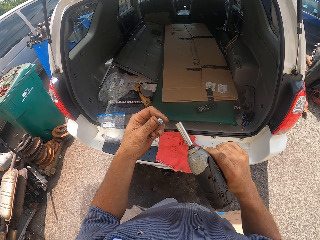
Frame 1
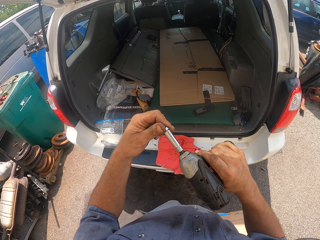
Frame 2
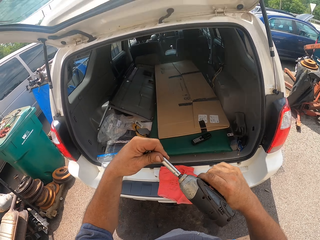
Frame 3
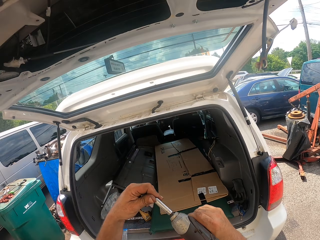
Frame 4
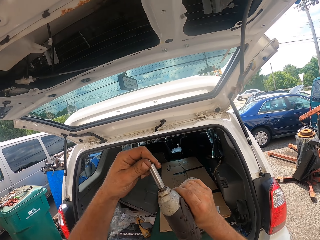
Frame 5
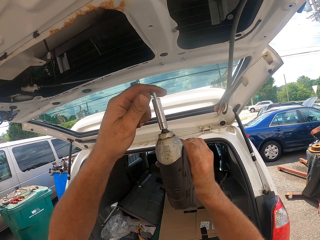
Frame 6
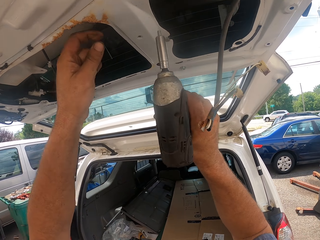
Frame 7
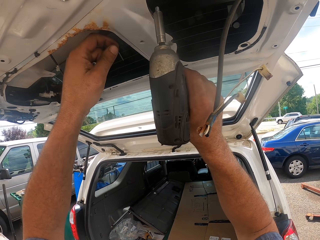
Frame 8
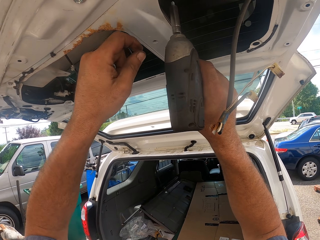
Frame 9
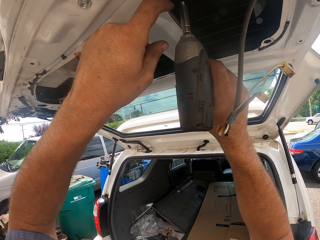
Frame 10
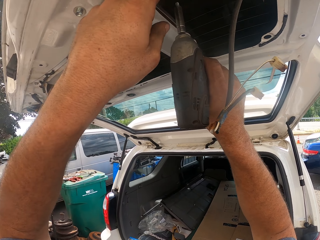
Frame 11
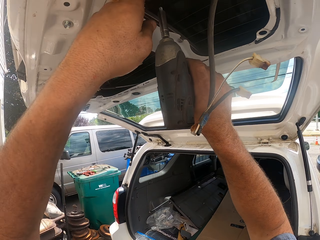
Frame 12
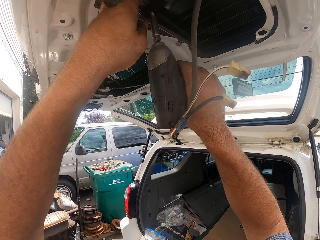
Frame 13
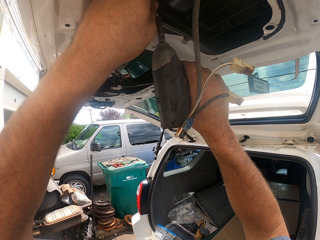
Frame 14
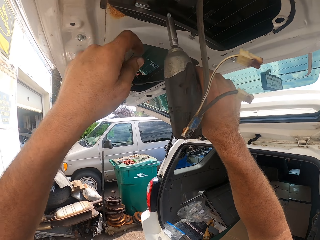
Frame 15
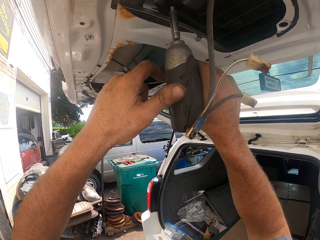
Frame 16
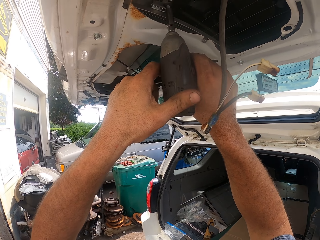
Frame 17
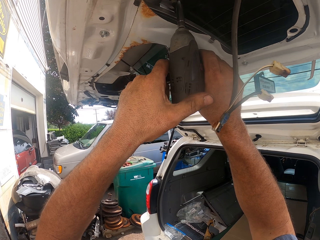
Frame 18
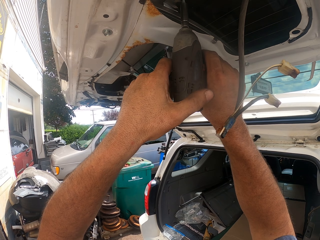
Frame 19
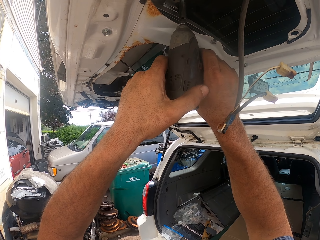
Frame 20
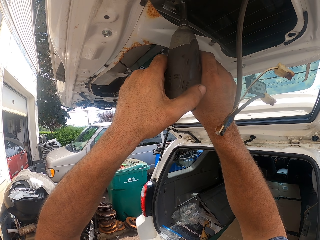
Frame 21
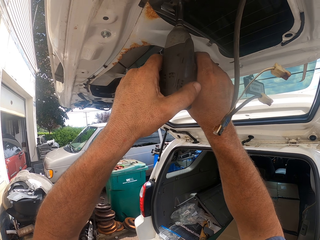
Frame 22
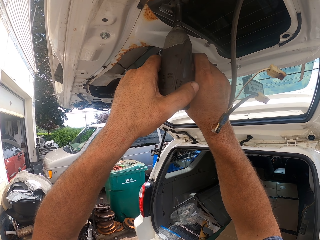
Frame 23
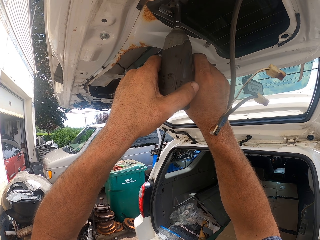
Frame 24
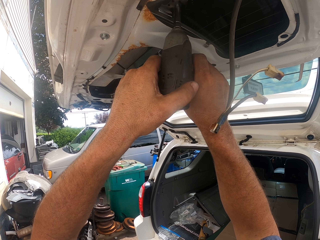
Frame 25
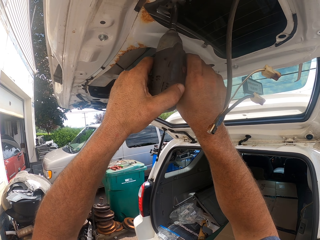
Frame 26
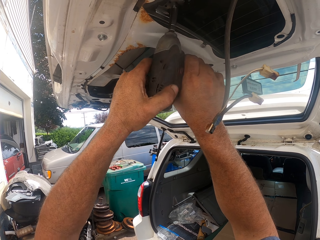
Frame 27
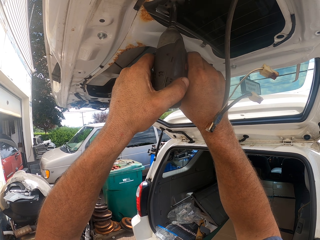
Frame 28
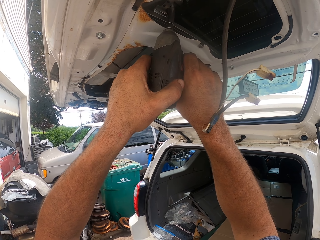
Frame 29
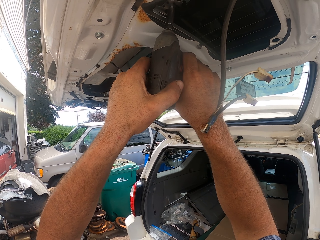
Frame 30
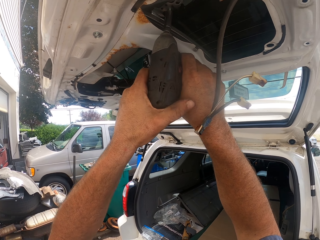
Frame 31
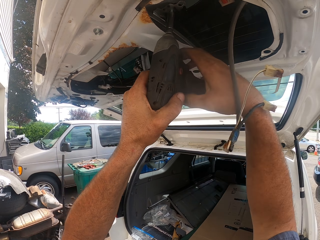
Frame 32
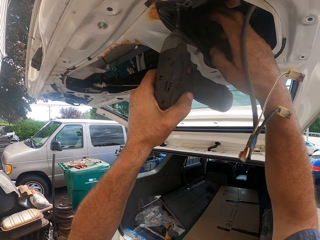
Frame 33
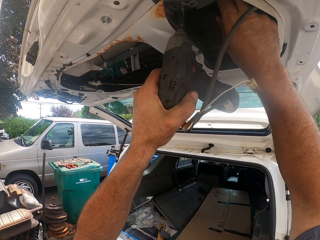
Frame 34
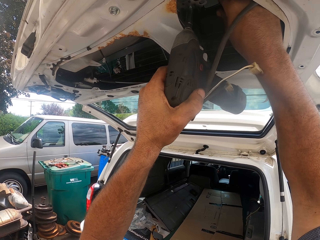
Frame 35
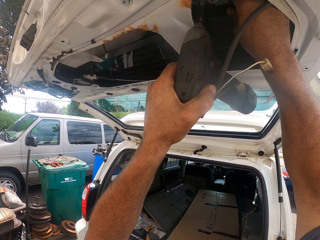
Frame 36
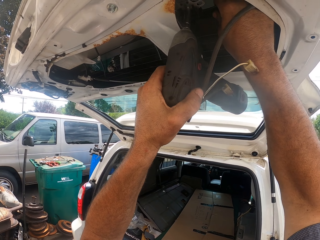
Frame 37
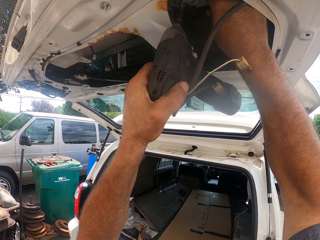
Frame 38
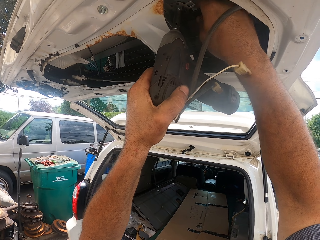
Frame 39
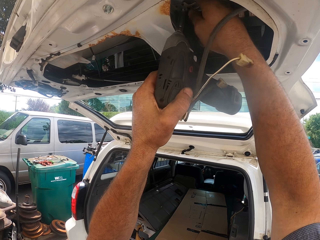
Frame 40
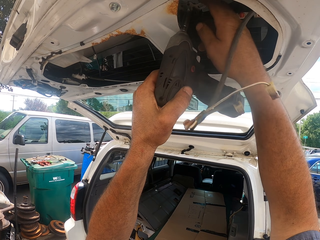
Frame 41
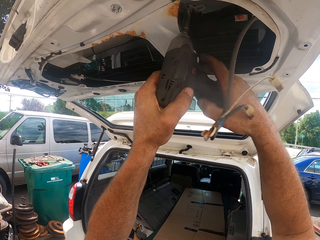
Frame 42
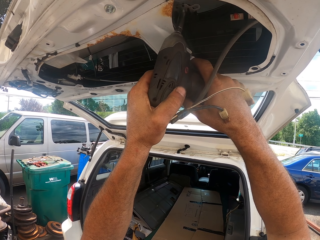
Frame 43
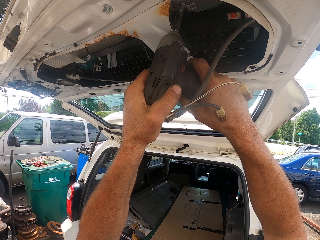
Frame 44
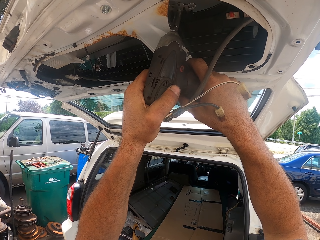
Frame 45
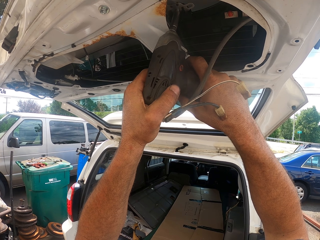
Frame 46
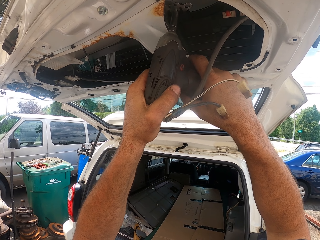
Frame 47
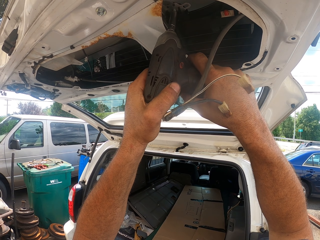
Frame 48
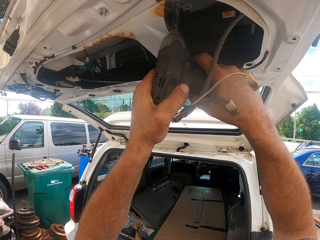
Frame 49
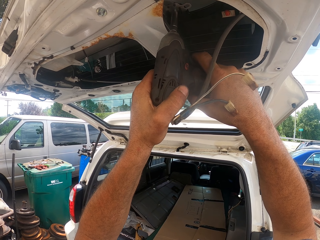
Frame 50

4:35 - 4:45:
The camera wearer places a bolt in the impact wrench. They fix a screw on the car boot. They tighten a bolt with the impact wrench.

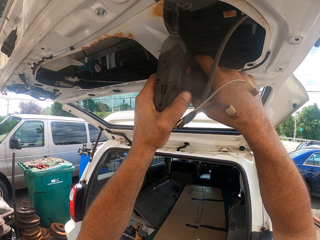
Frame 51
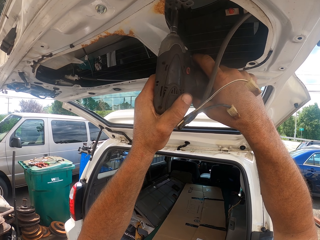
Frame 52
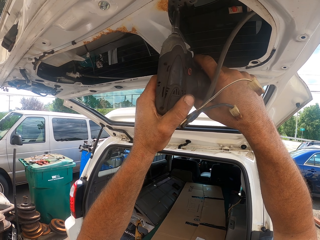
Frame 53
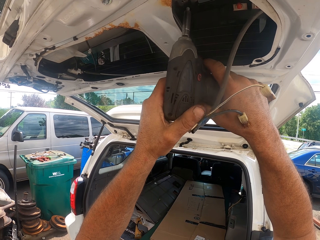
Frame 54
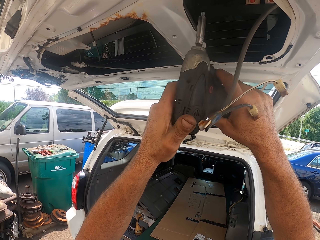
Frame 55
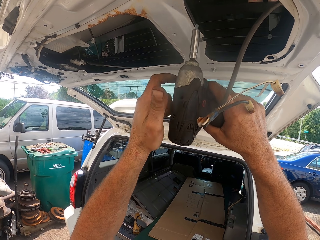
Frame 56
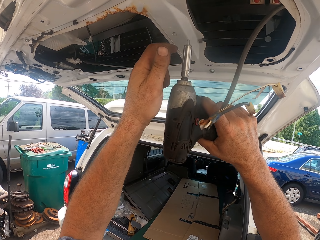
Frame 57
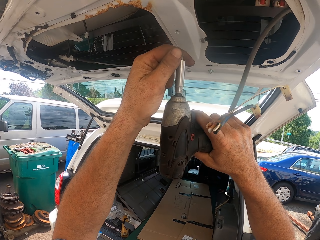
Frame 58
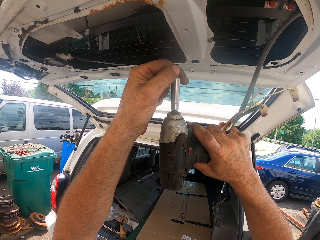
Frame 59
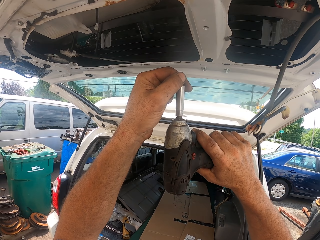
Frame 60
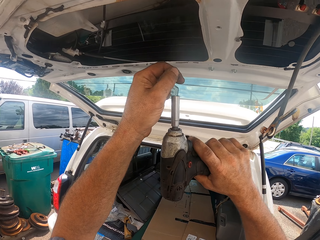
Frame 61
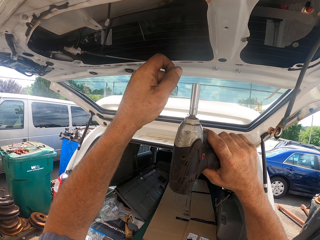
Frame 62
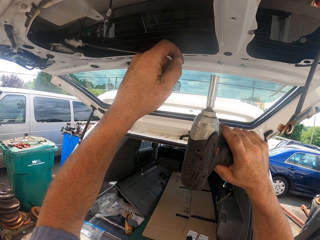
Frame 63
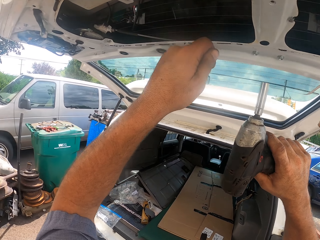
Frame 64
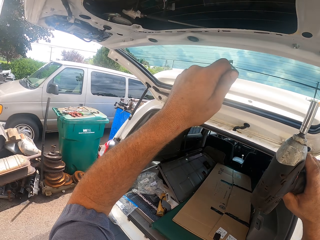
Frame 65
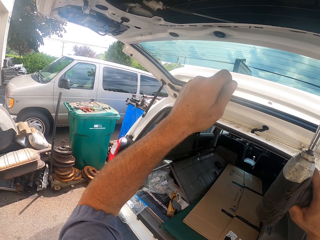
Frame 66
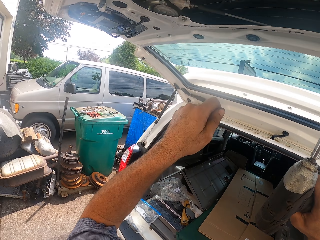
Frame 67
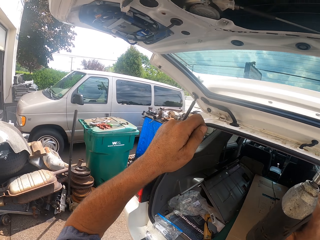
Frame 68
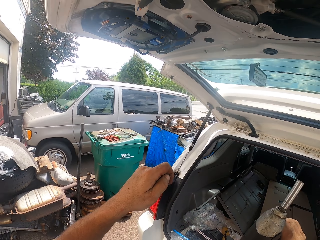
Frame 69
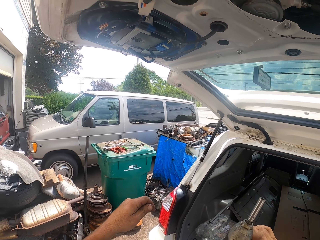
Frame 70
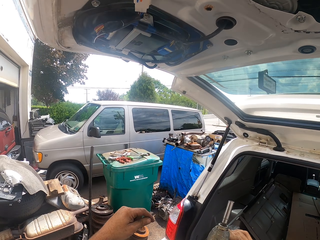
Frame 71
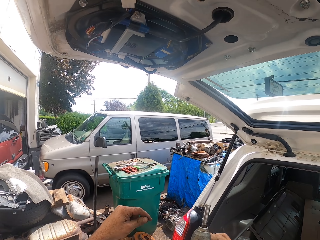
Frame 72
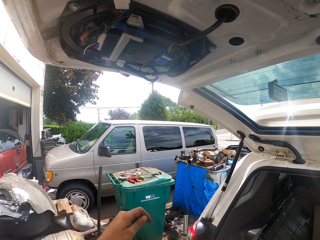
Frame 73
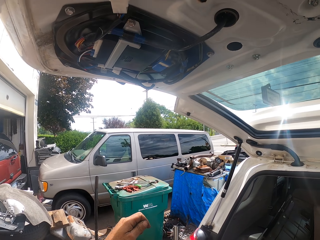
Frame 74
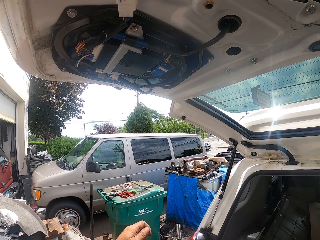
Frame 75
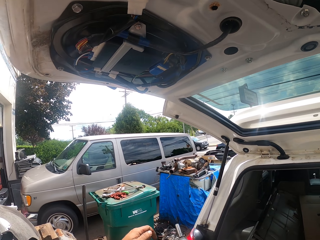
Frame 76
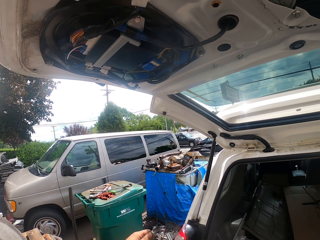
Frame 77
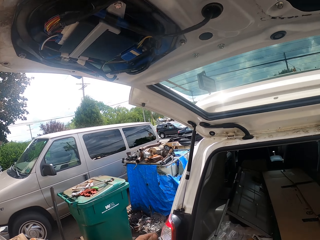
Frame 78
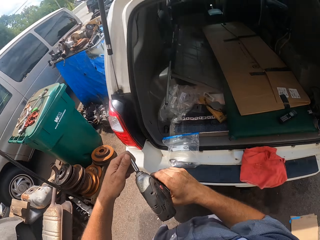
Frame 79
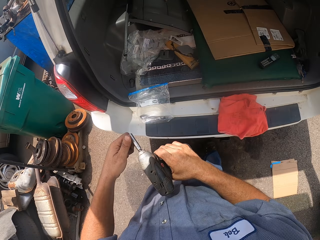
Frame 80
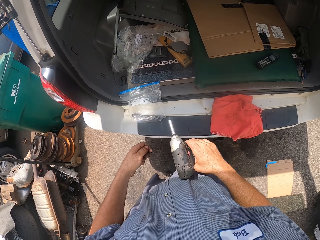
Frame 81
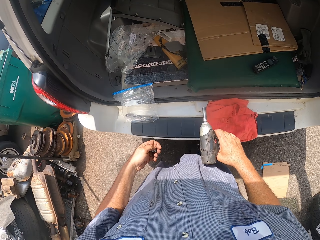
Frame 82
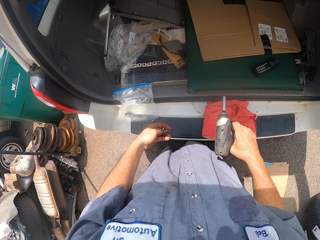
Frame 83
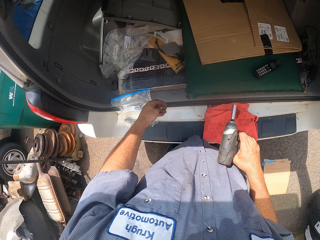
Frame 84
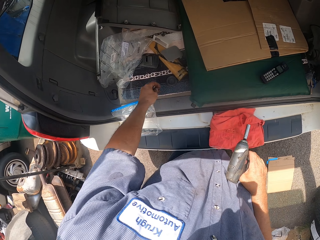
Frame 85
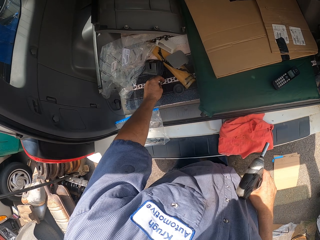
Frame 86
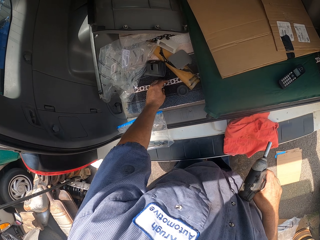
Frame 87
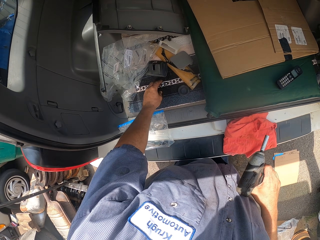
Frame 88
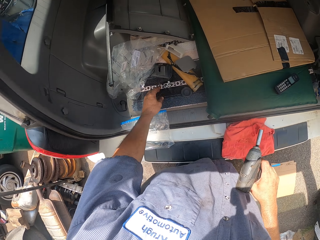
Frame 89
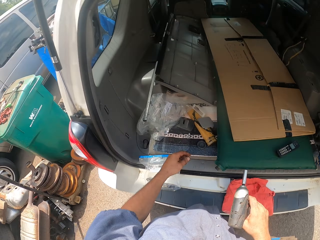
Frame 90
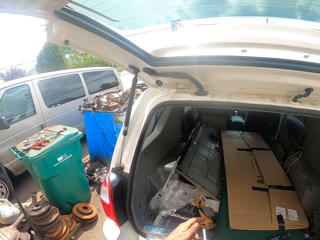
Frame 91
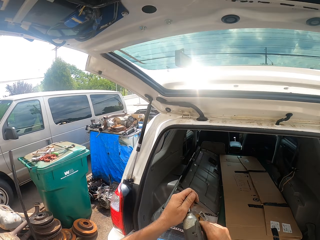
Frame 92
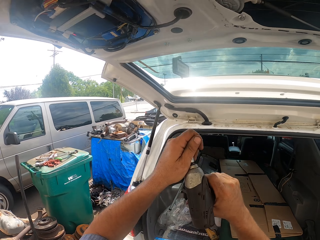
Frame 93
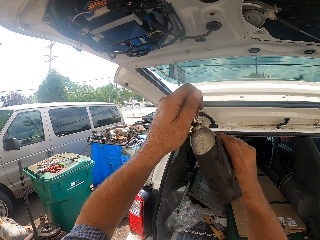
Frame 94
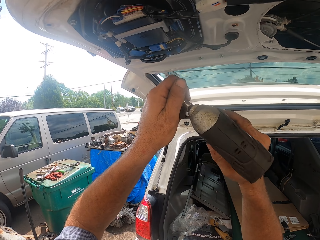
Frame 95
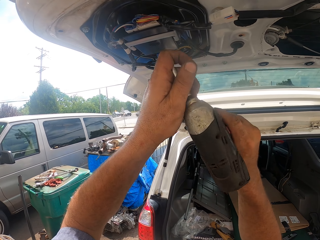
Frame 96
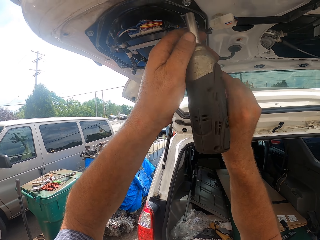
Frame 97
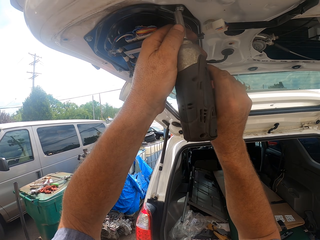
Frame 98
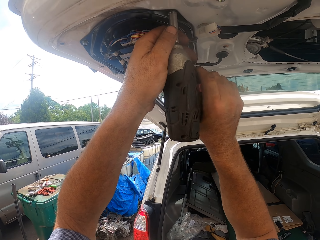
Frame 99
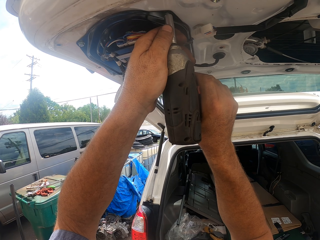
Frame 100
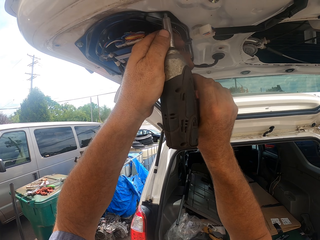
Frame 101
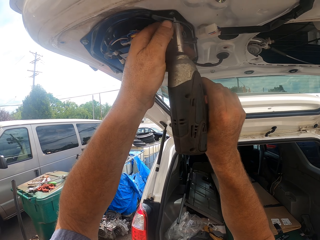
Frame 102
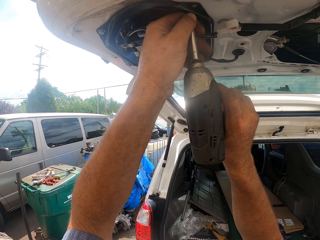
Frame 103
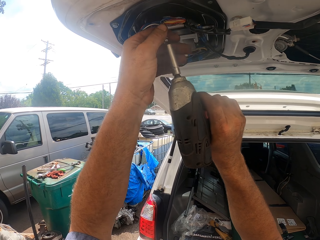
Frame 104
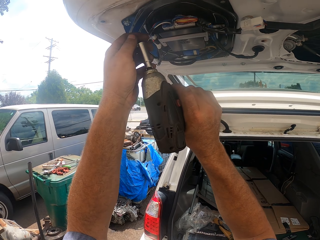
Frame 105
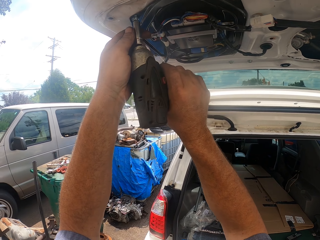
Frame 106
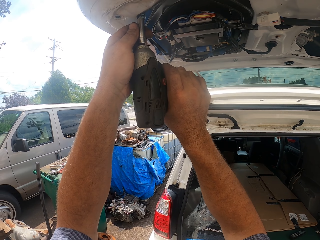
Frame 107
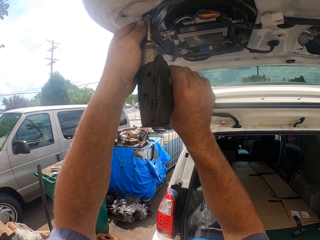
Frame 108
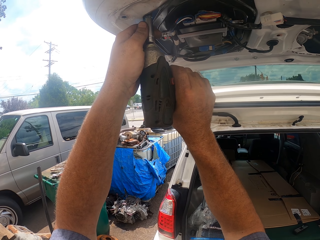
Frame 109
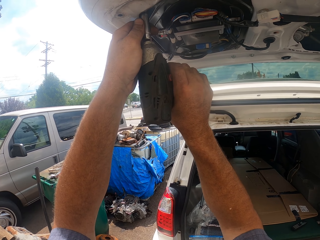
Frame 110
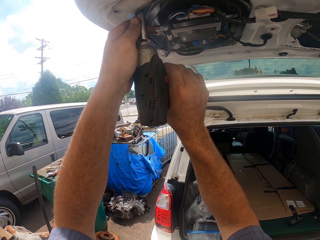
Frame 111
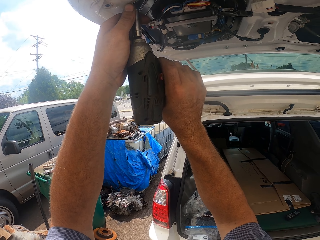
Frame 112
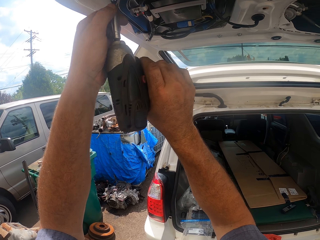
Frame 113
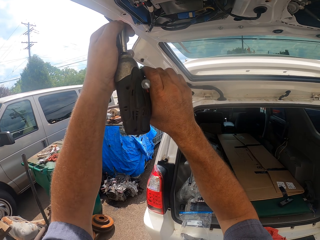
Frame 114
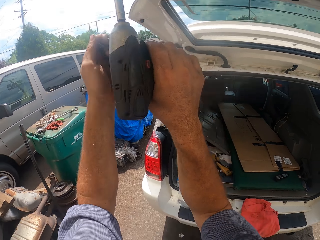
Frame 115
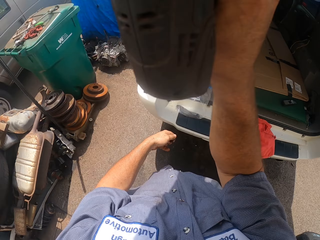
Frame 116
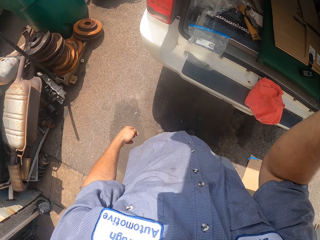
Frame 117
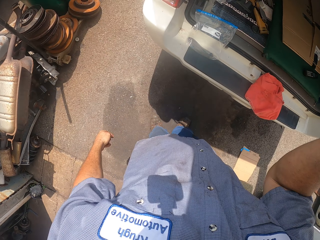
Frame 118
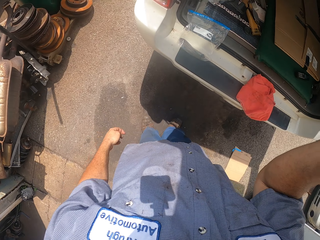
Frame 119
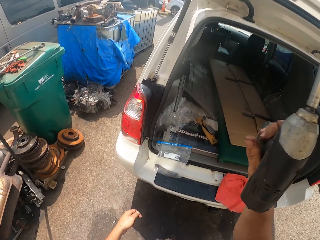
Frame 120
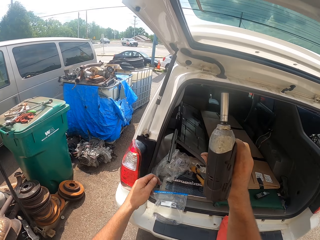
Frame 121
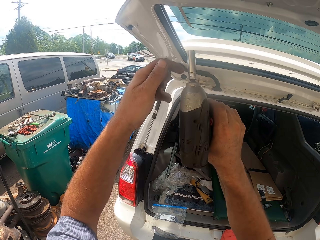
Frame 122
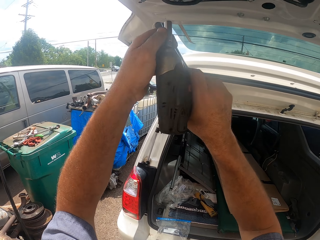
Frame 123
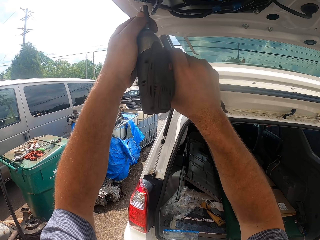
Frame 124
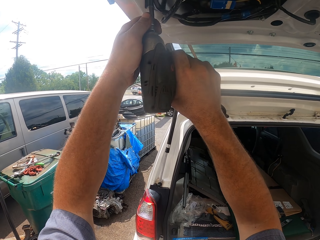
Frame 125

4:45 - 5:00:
The camera wearer removes a screw from the hand wrench. They stare at the car trunk. They put the screw on the car trunk. They put the screw in the hand wrench. They open screws from the car trunk.
